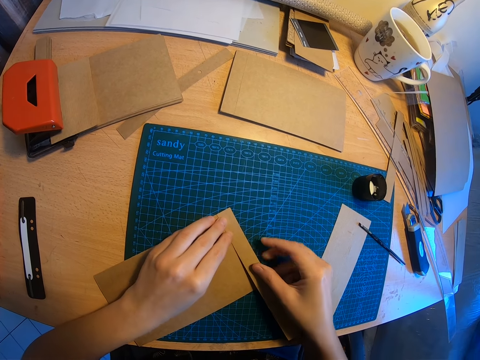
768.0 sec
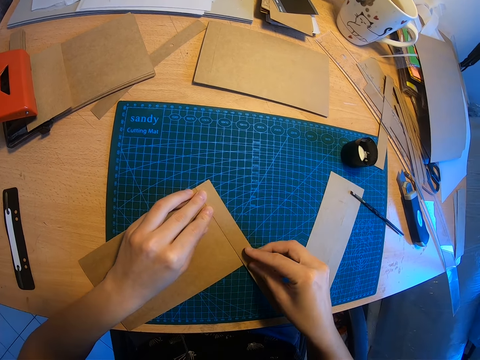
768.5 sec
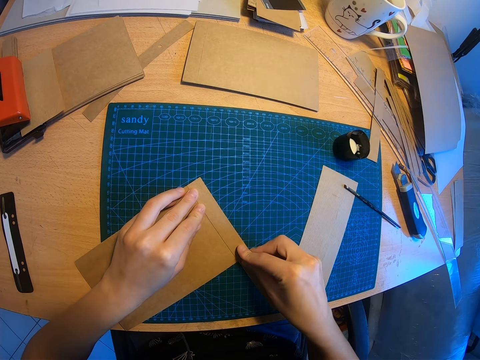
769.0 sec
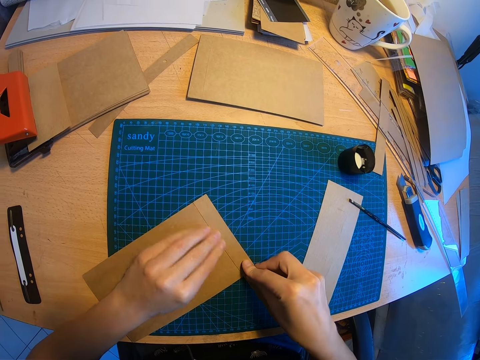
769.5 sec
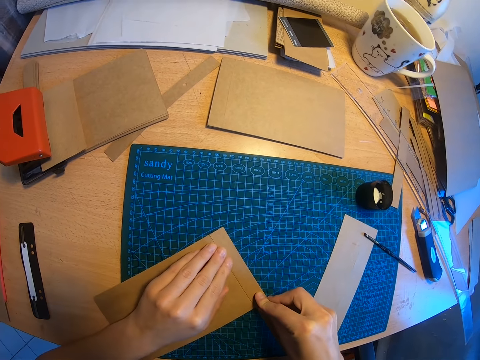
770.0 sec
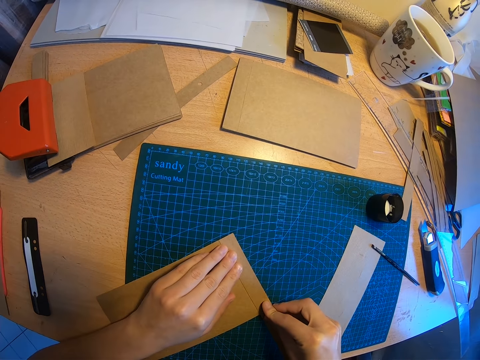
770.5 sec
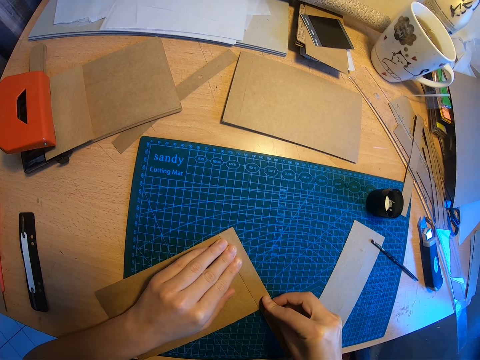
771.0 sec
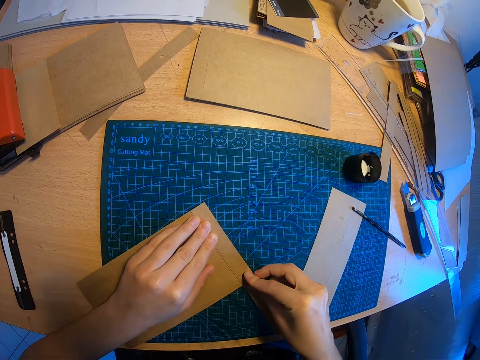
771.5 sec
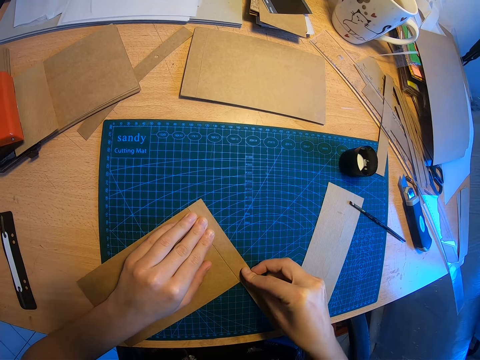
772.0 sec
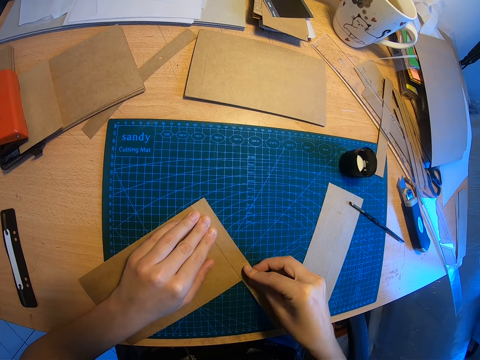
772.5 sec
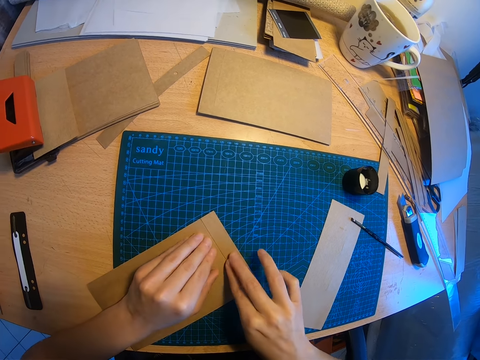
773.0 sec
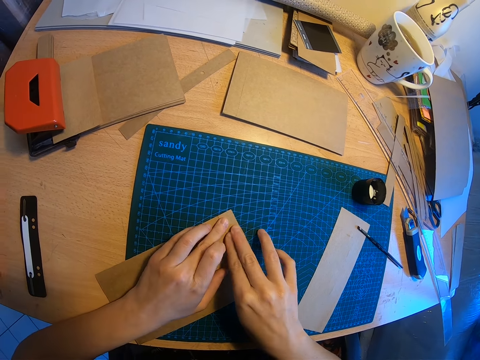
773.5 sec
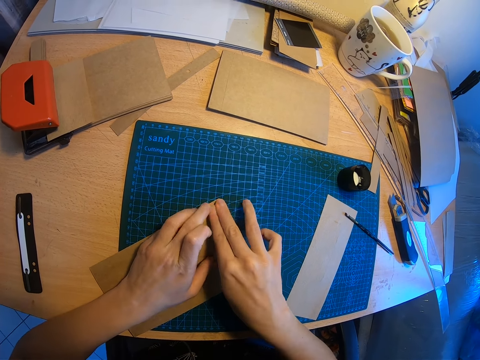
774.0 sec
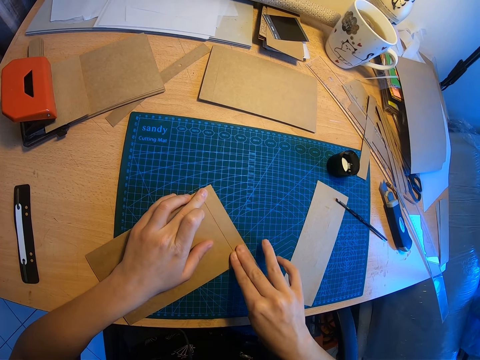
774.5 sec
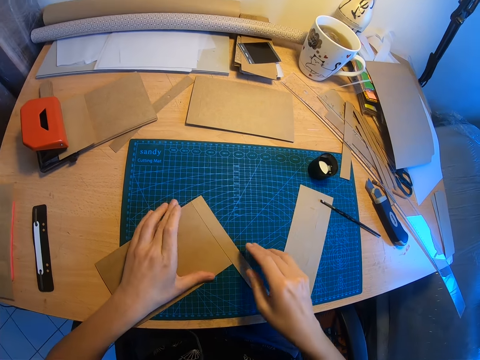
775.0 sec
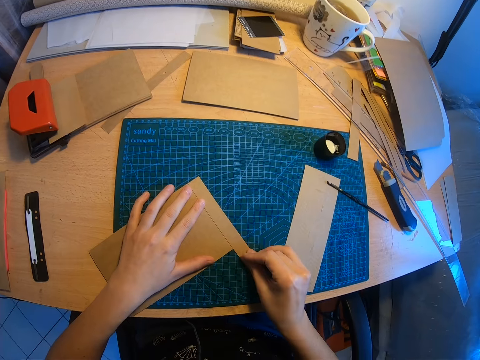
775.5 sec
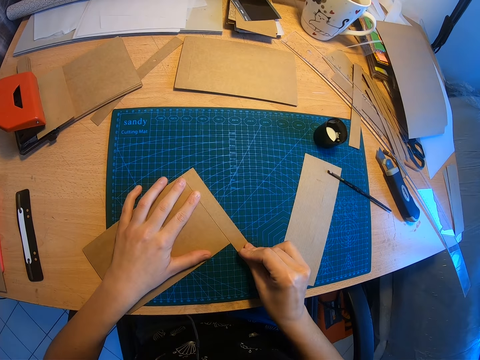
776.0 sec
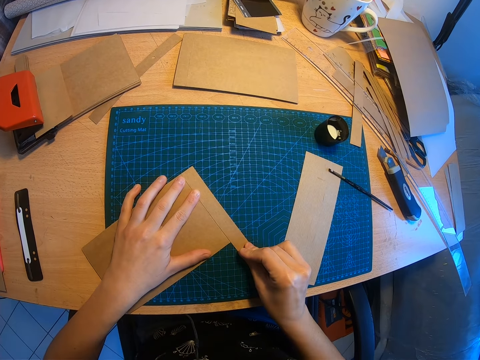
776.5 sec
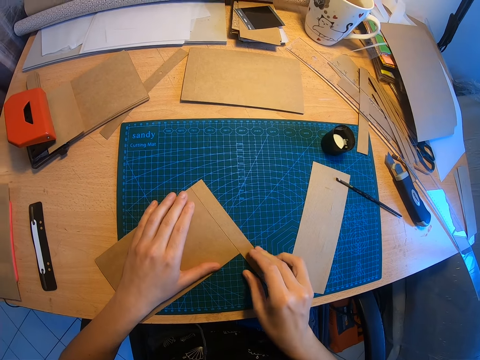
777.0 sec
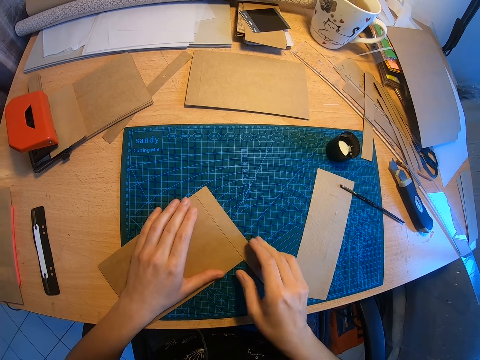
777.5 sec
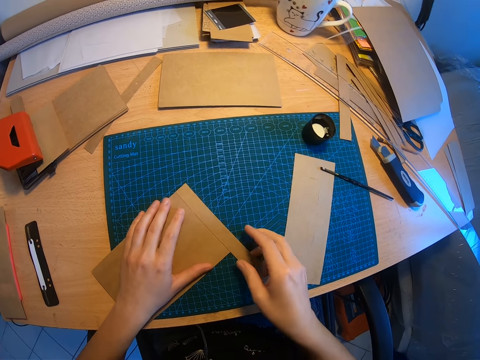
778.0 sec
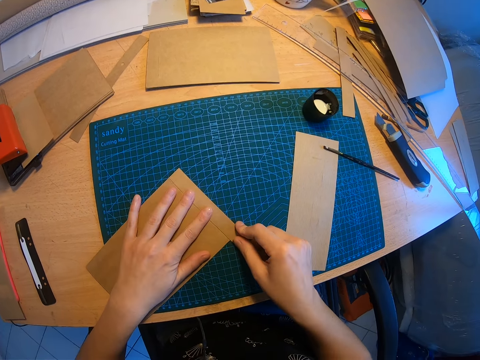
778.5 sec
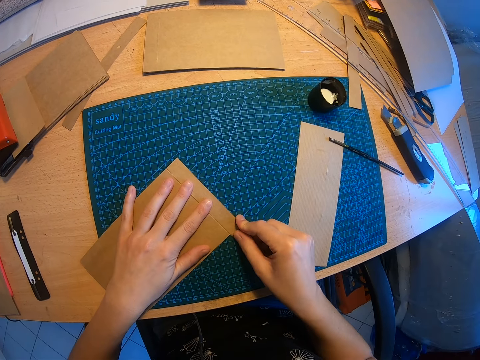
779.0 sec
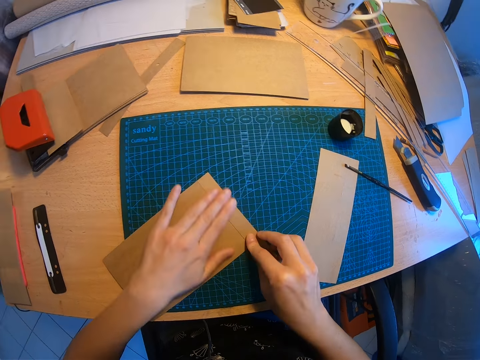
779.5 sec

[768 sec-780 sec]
The camera wearer attaches the kraft papers together with both hands.

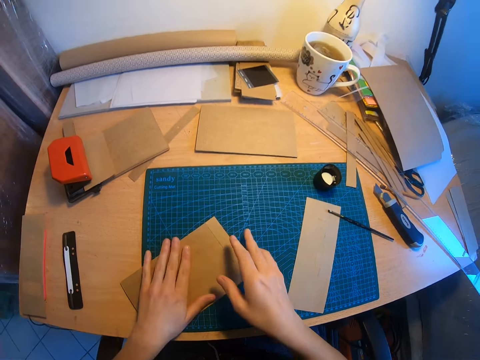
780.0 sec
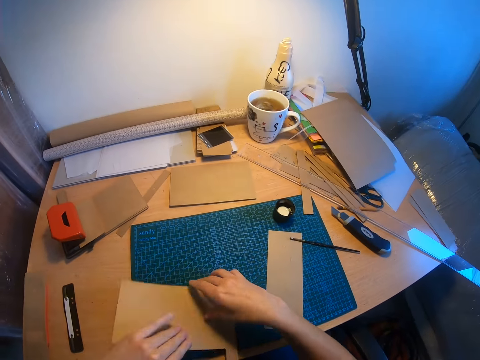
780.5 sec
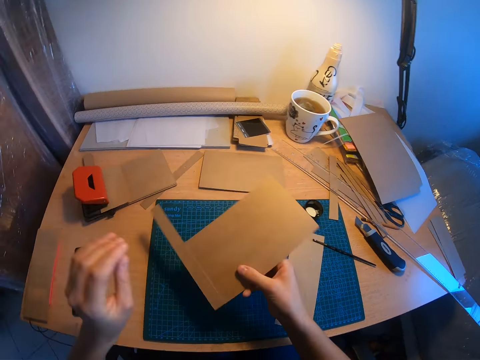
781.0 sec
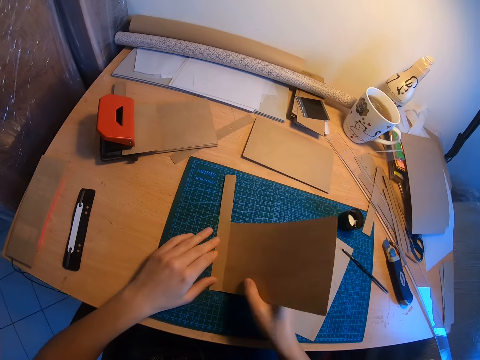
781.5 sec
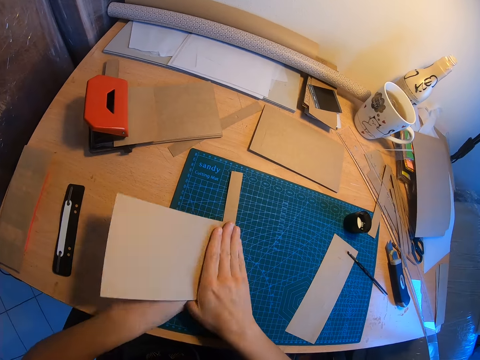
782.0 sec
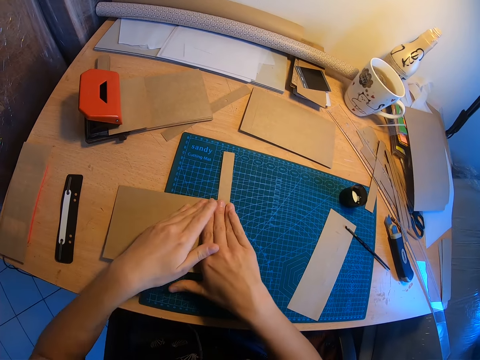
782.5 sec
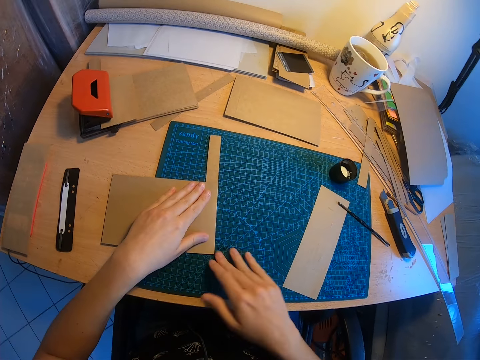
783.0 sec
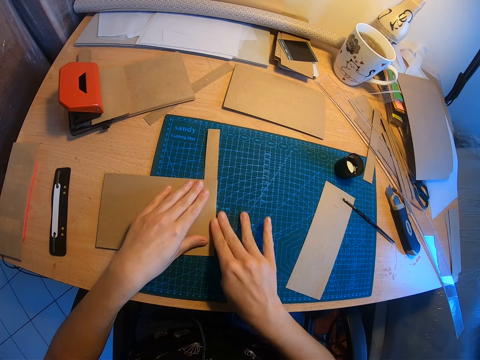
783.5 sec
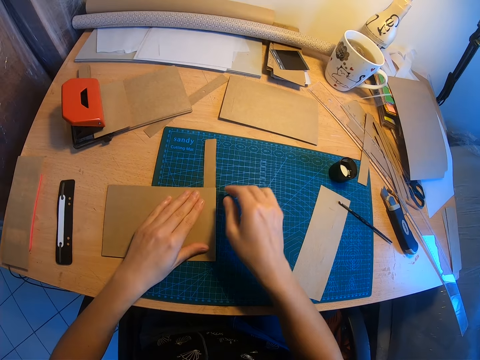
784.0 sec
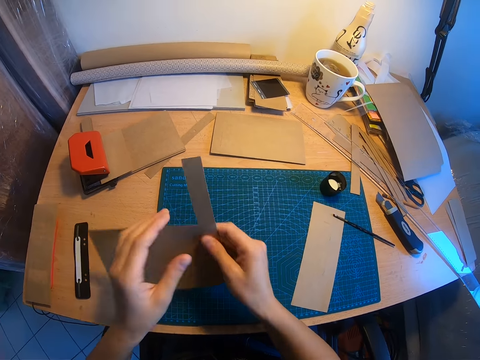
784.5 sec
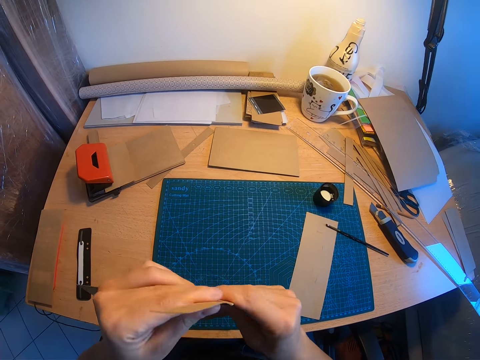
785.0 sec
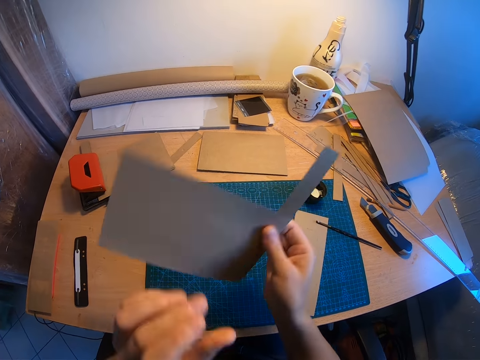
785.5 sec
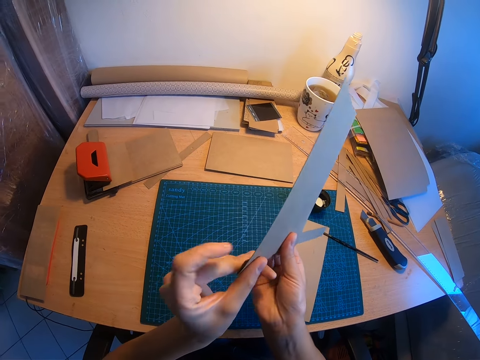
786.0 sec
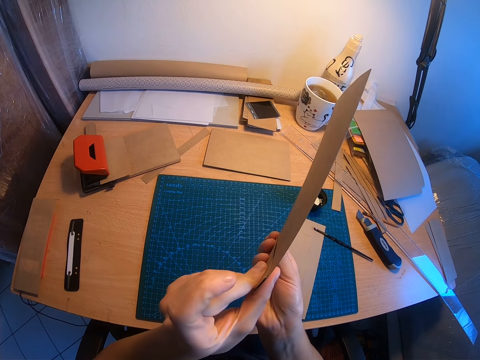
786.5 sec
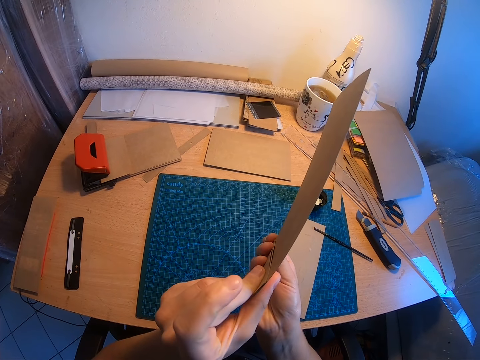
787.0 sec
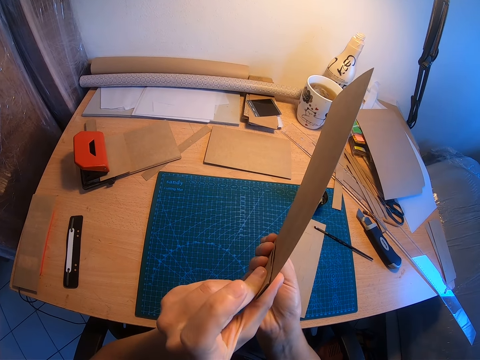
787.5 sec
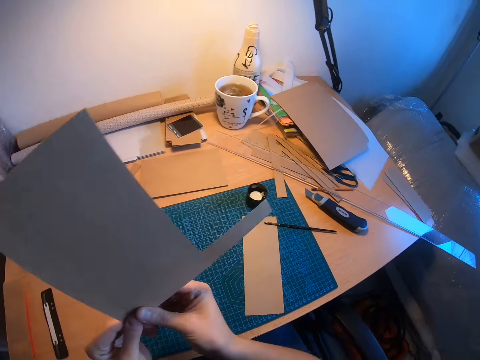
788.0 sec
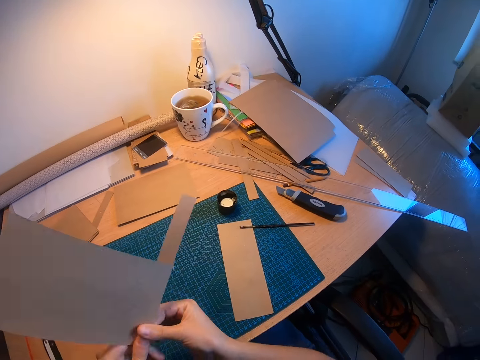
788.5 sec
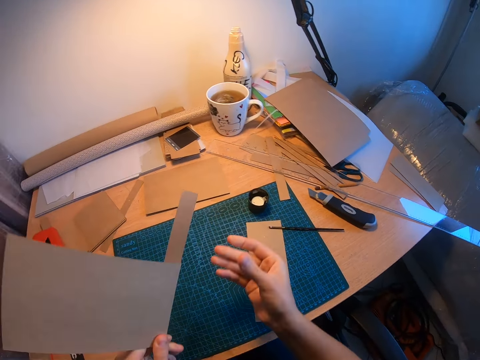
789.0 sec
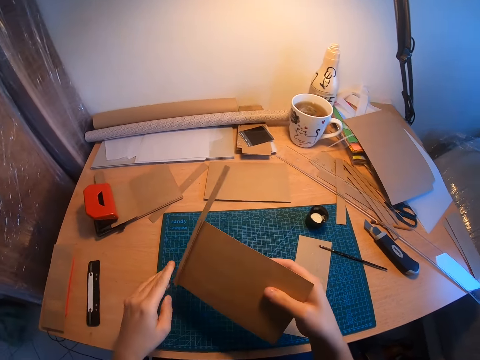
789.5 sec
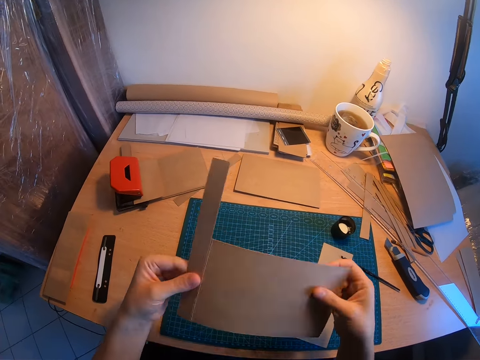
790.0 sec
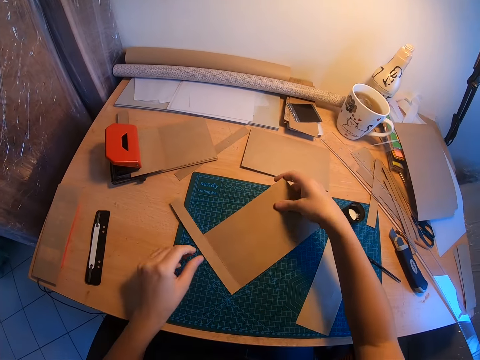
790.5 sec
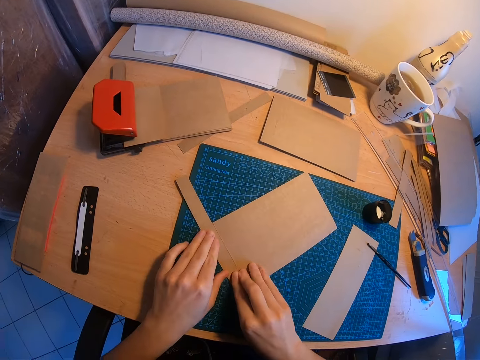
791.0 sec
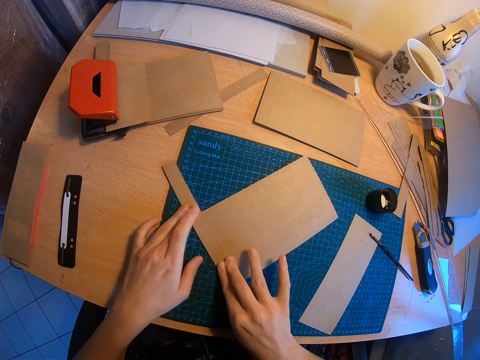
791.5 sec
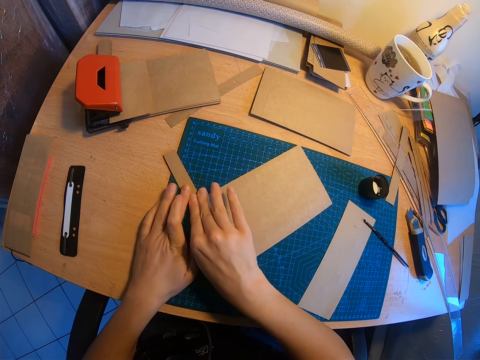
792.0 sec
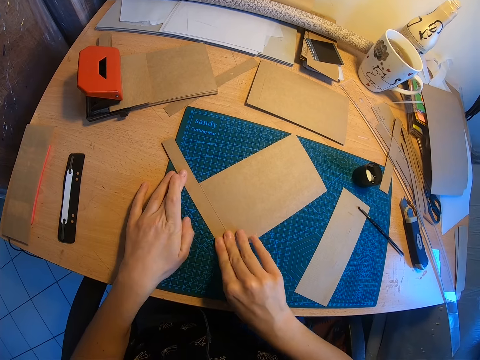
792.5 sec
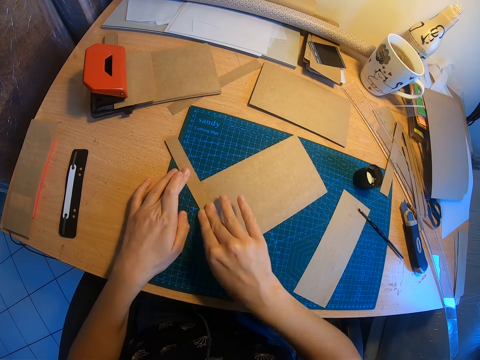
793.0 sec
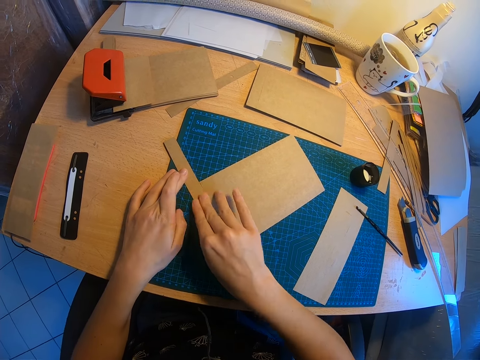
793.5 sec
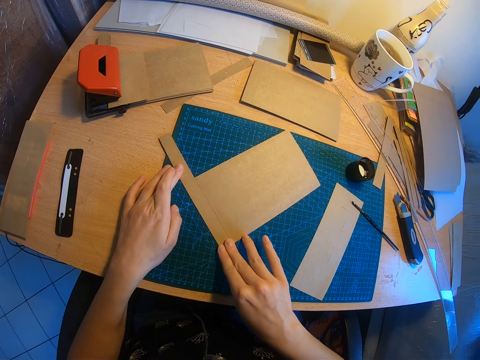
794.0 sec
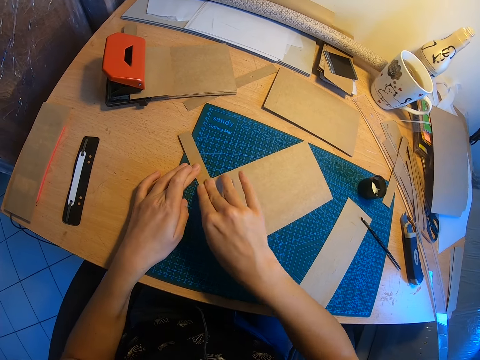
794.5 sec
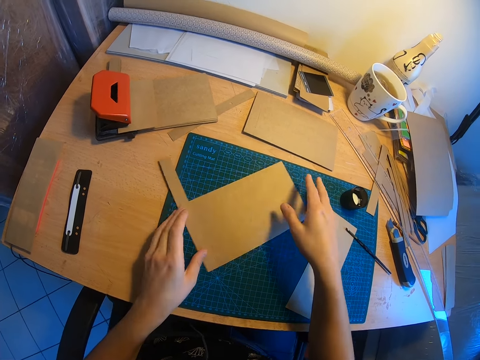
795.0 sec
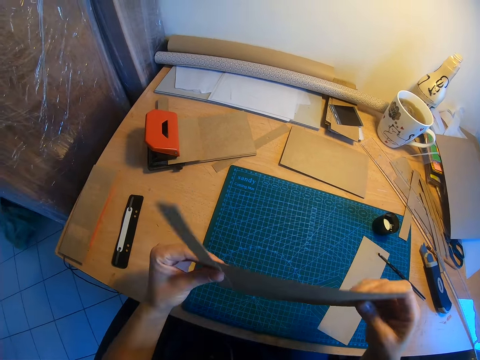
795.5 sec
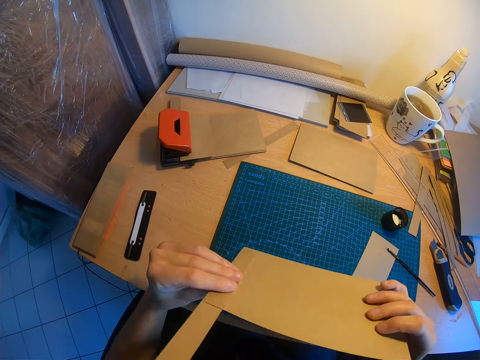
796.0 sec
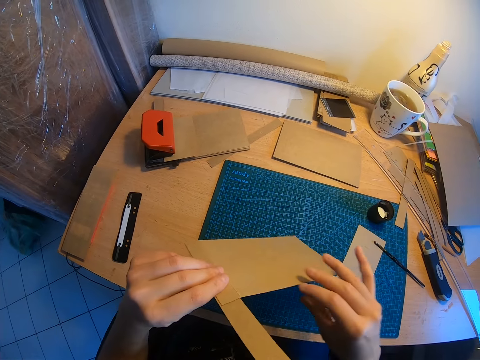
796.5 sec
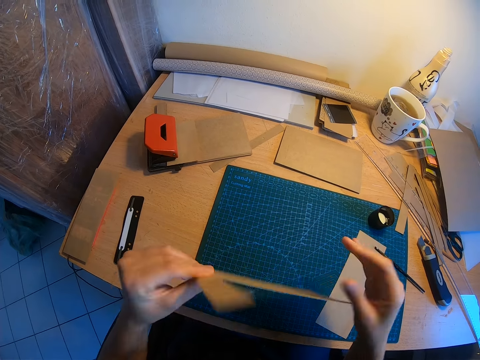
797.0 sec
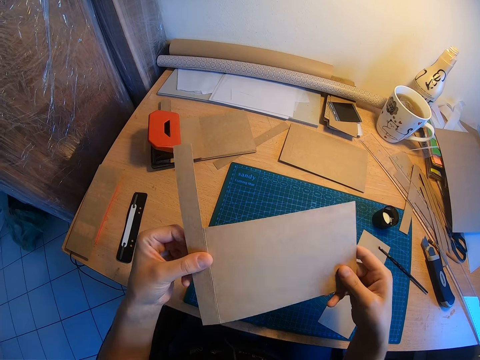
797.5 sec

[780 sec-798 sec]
The camera wearer picks the piece of brown paper from the desk. They turn the glued piece of brown paper. They fold the piece of brown paper. They pick the piece of brown paper. They hold up the glued kraft paper. They turn the piece of brown paper. They smoothen the piece of brown paper. They look at the kraft paper. They turn the piece of brown paper. They drop the piece of brown paper on the desk. They smoothen the piece of brown paper. They hold down the kraft paper with the left hand. They pick the piece of brown paper. They hold up the glued kraft paper with both hands. They look at the glued kraft paper. They turn the piece of brown paper.
